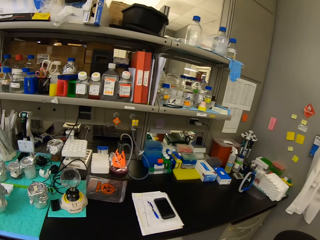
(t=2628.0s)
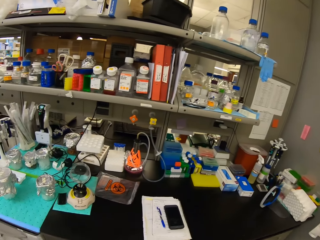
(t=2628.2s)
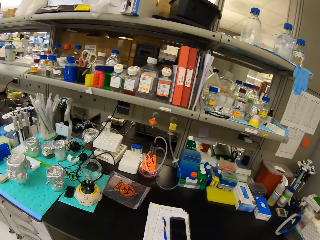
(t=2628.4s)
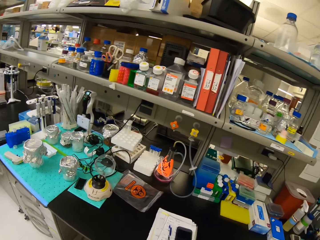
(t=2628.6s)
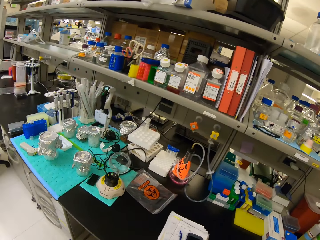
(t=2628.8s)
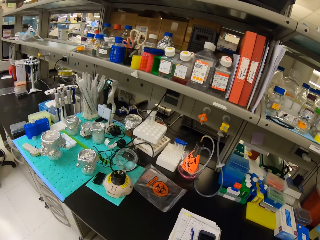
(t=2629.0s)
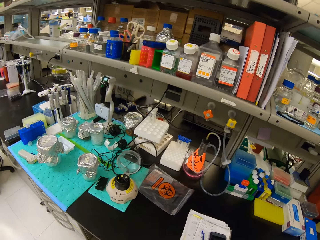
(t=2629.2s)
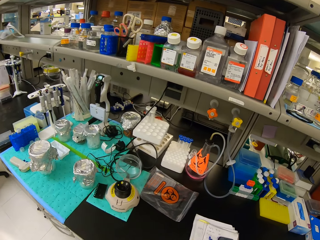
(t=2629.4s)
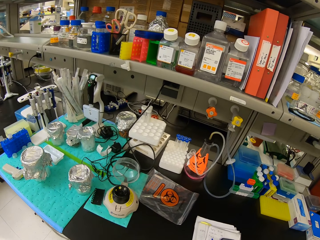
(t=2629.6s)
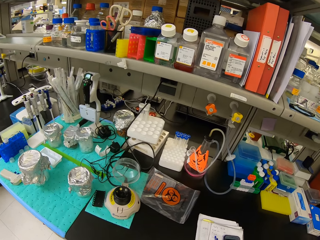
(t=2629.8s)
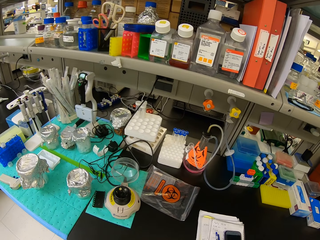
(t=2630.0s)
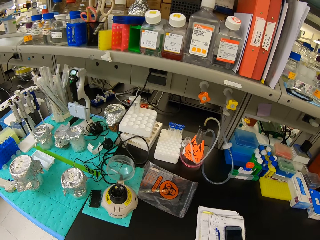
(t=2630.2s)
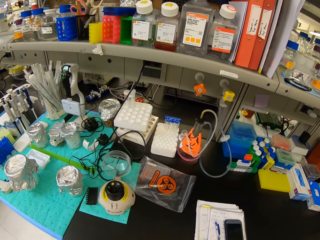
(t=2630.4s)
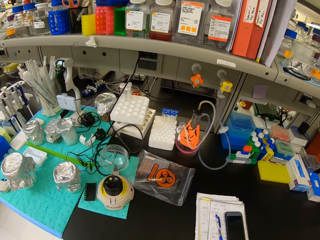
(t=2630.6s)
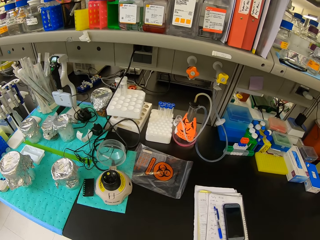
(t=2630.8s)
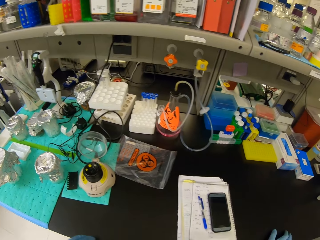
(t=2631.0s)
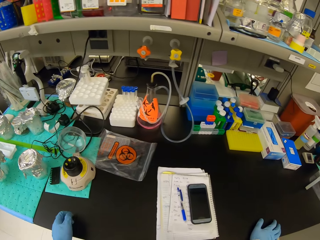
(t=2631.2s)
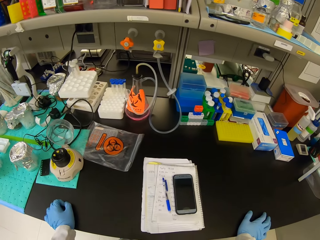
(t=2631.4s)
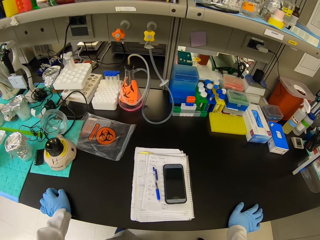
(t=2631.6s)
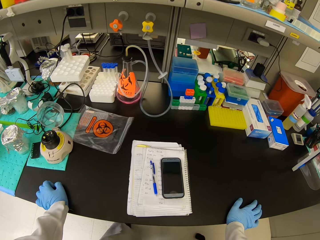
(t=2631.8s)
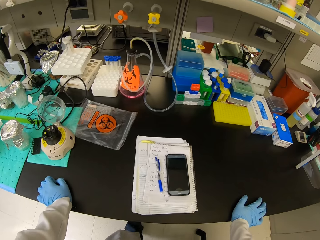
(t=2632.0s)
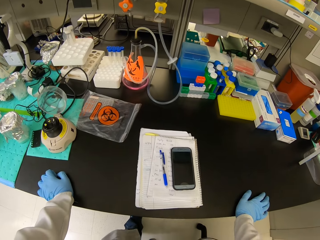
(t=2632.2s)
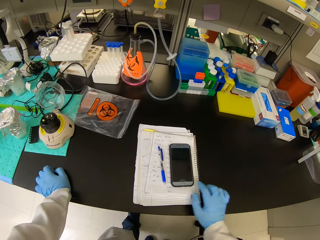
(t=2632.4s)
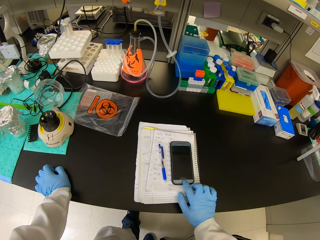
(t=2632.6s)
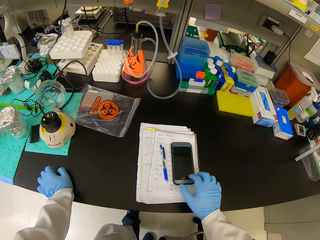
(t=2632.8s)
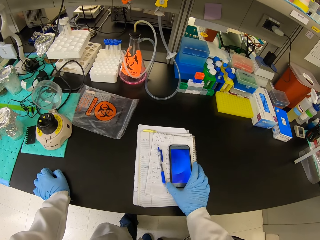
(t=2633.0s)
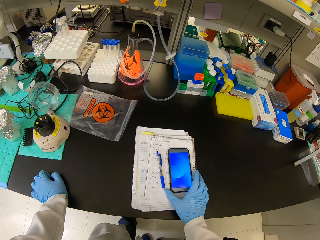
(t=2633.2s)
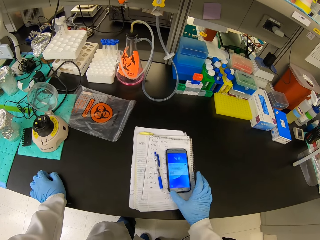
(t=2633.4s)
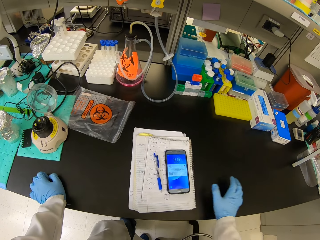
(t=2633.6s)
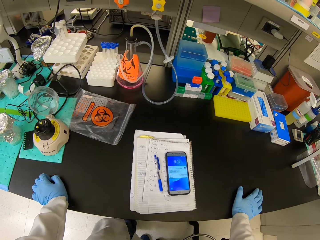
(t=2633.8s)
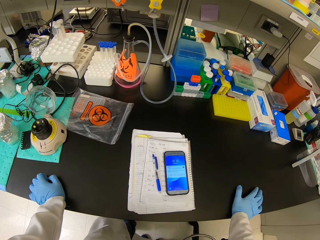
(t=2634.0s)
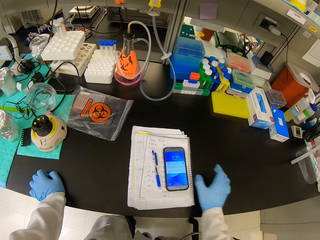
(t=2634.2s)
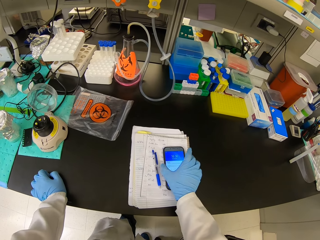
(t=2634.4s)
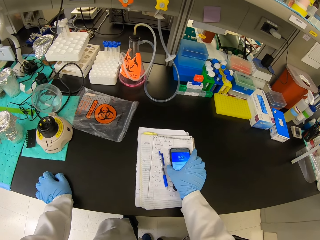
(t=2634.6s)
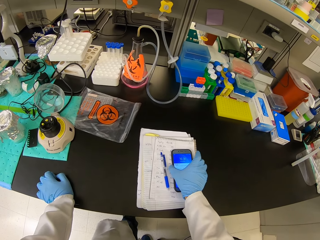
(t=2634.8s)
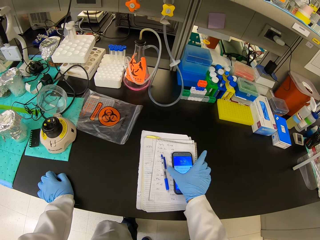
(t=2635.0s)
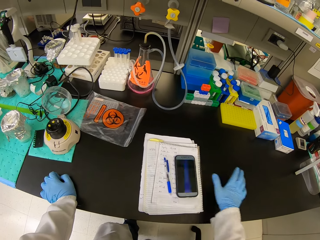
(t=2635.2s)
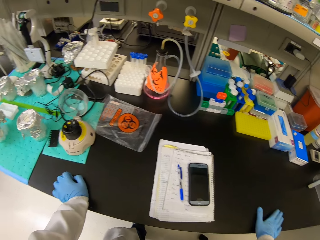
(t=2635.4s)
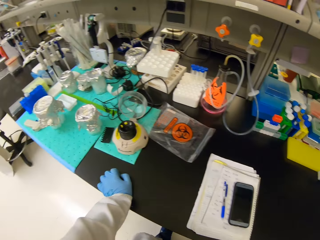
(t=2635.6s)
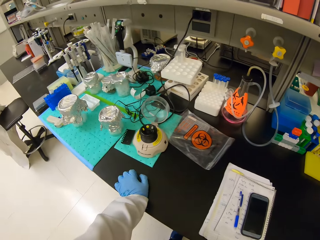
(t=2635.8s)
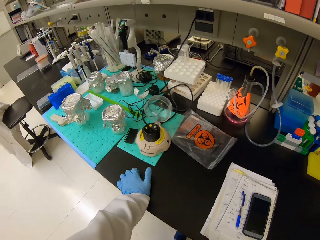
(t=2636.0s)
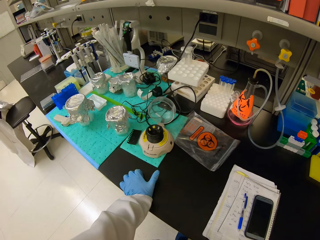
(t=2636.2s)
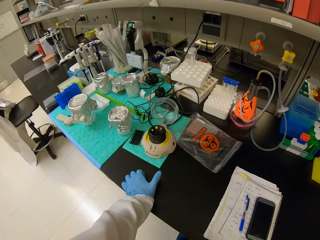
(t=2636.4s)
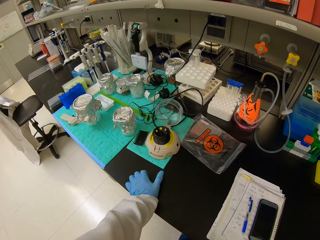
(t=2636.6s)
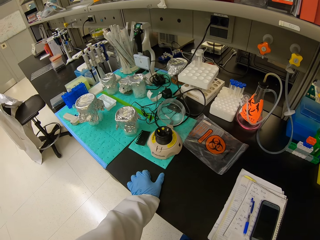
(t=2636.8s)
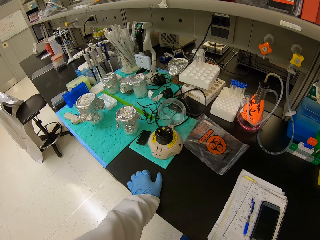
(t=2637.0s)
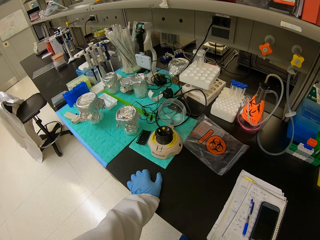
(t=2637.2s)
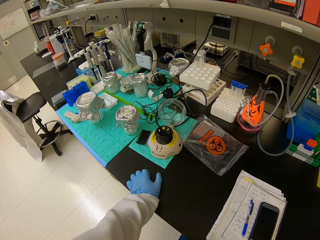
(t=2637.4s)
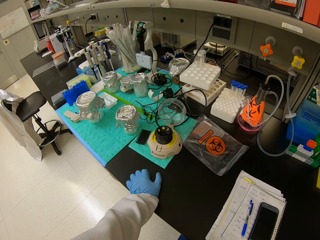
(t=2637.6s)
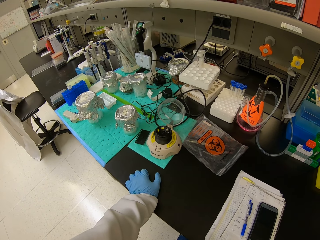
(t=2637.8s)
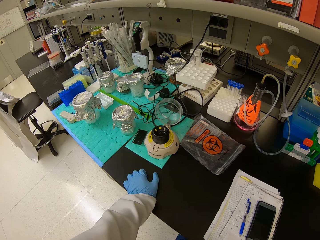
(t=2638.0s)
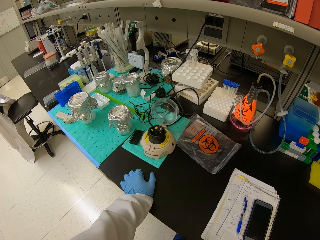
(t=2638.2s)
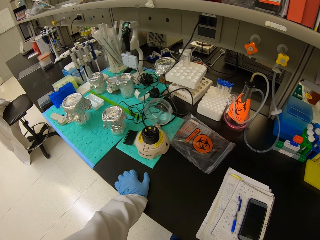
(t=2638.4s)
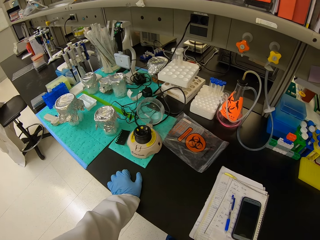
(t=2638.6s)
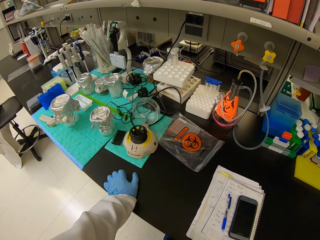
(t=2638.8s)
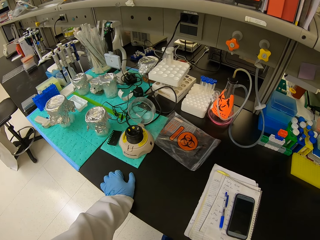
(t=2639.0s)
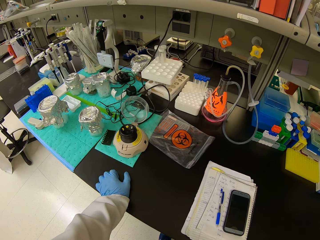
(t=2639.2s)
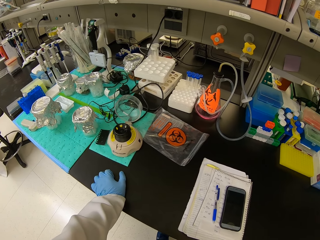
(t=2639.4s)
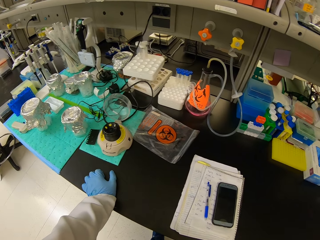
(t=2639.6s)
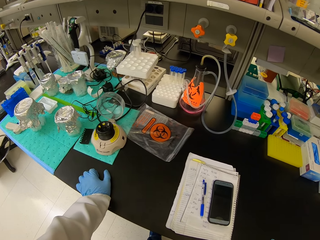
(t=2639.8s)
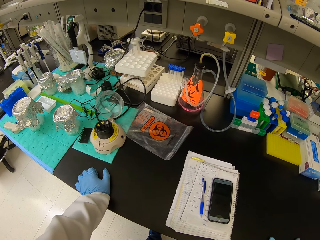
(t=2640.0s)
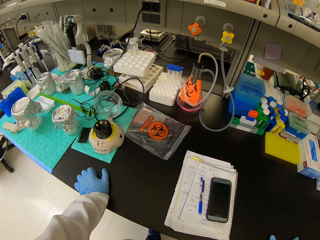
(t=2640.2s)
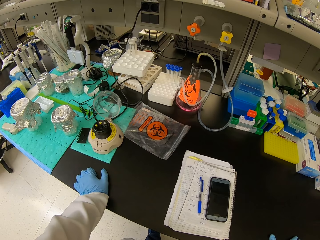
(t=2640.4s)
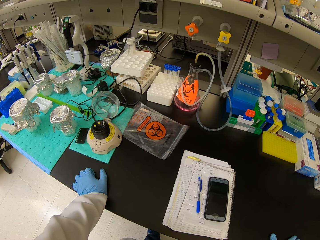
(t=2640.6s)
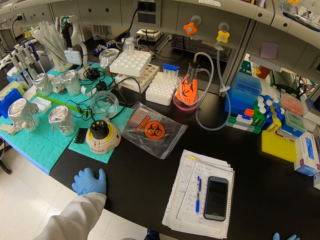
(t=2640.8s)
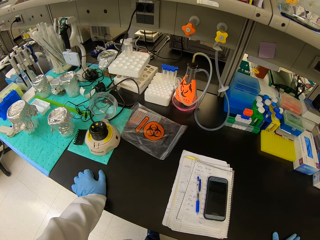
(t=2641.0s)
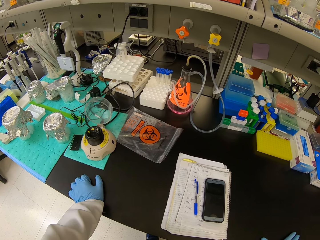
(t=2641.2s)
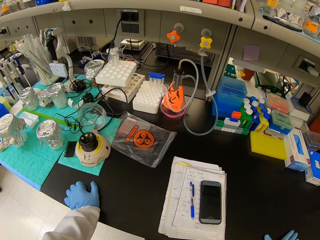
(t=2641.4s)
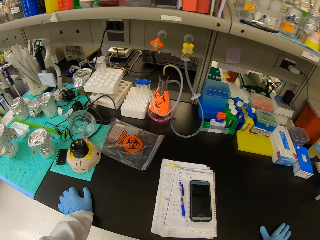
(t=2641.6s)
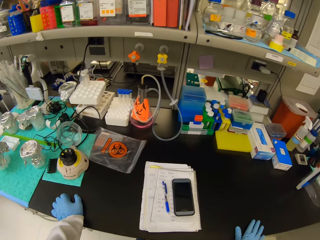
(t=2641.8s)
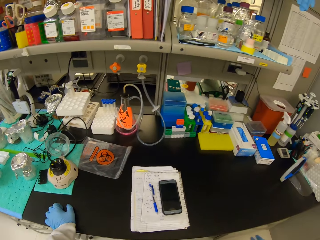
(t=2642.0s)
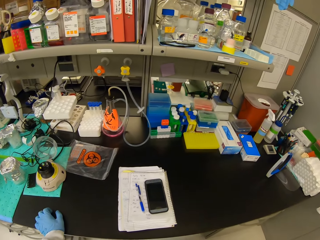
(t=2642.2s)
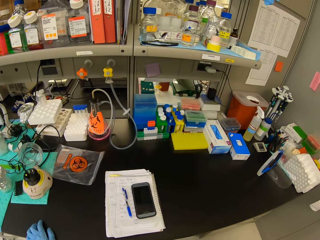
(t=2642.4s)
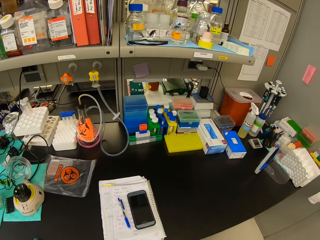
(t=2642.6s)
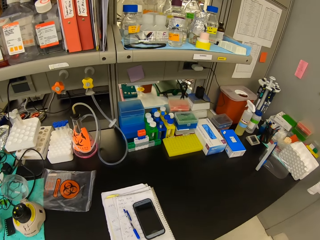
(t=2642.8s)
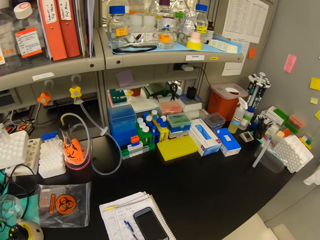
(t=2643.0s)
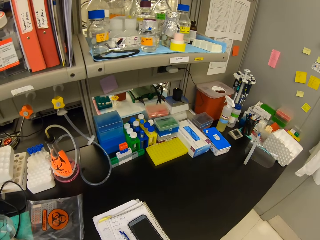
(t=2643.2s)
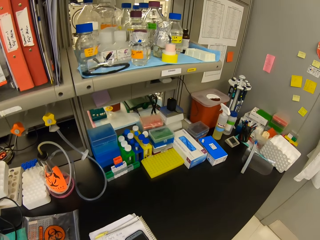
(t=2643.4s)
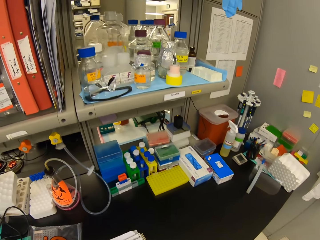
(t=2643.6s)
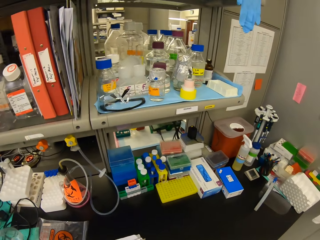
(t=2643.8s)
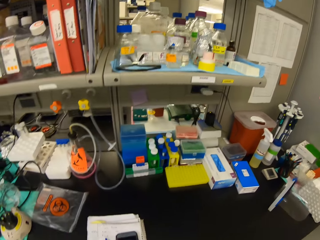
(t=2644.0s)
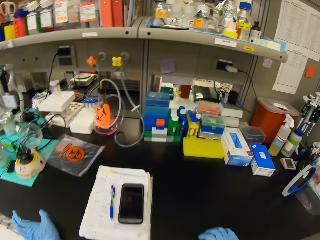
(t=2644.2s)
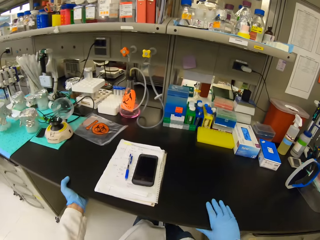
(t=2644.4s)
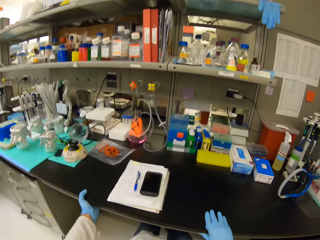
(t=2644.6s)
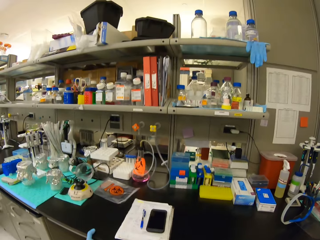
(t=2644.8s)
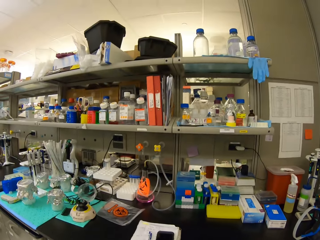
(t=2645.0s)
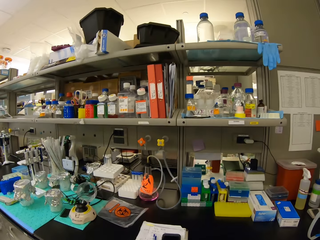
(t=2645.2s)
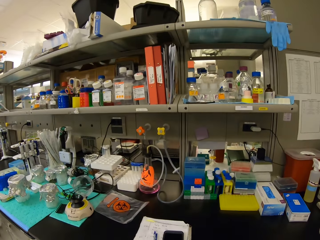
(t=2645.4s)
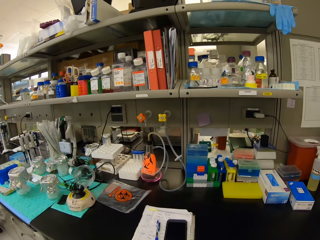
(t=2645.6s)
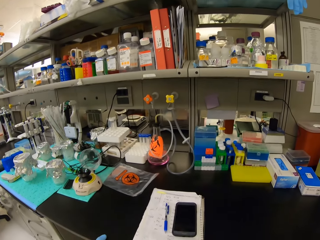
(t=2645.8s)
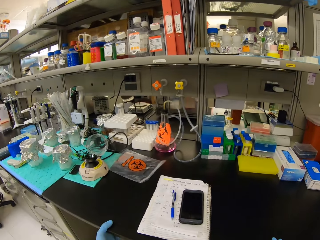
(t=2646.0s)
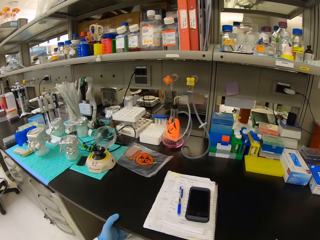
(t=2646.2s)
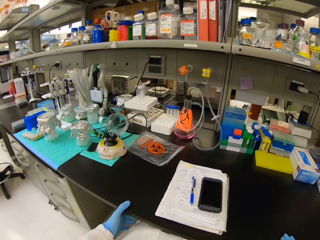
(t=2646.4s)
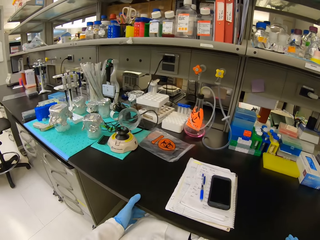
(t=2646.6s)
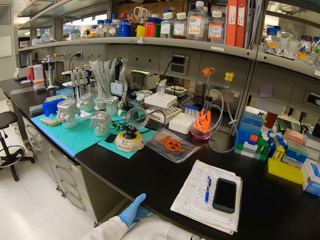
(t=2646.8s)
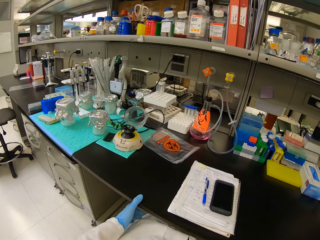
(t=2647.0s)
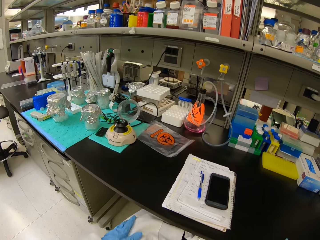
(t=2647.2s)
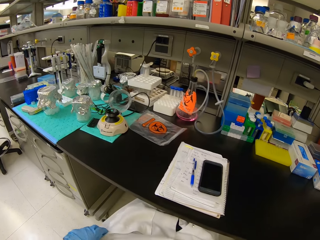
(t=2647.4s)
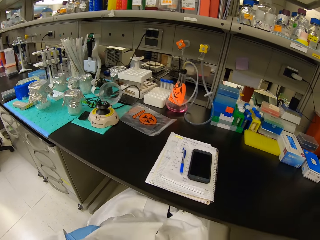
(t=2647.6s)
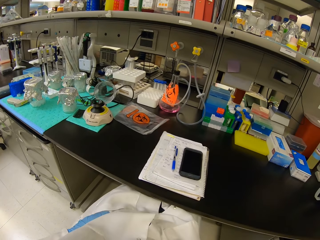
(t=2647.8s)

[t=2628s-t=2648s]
The camera wearer sits on a chair. He switches his phone on. He turns off the phone screen. He looks around. He sits on the chair.
